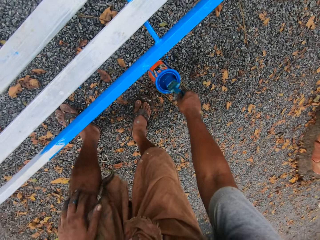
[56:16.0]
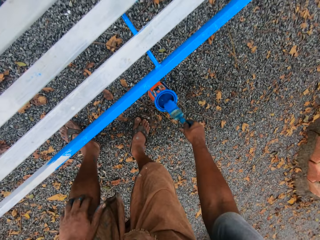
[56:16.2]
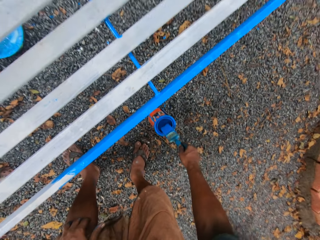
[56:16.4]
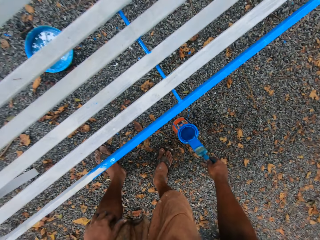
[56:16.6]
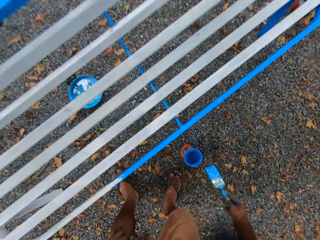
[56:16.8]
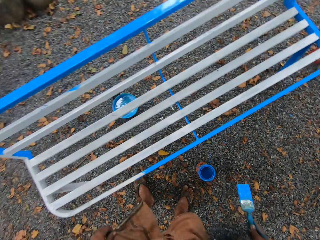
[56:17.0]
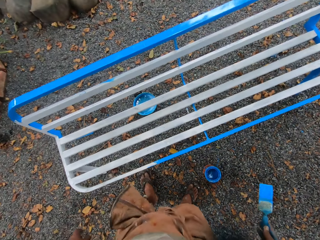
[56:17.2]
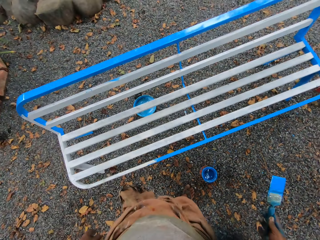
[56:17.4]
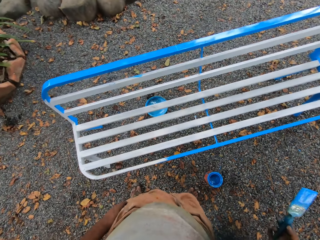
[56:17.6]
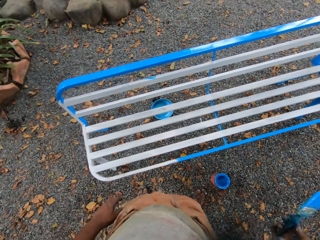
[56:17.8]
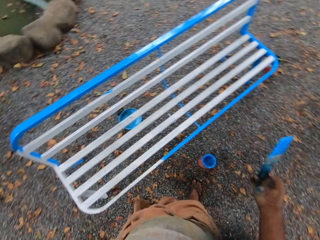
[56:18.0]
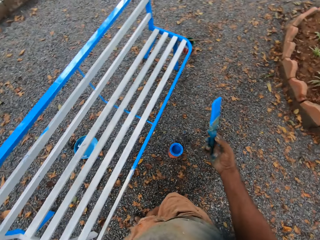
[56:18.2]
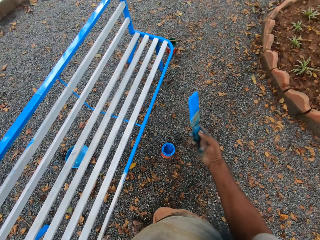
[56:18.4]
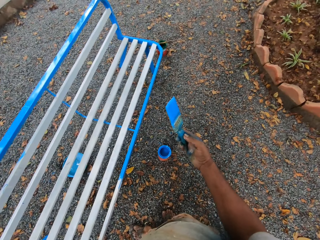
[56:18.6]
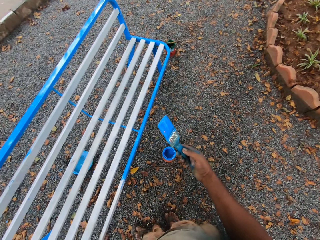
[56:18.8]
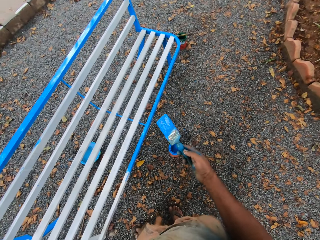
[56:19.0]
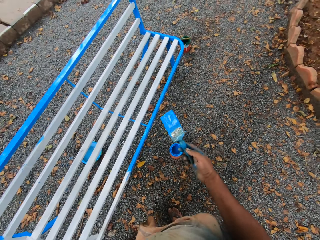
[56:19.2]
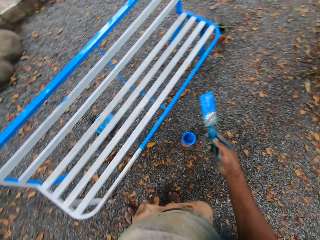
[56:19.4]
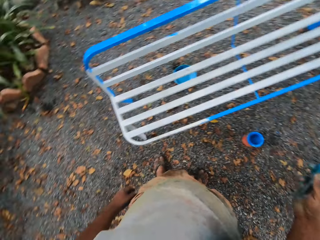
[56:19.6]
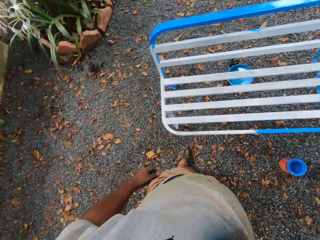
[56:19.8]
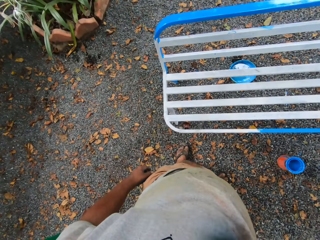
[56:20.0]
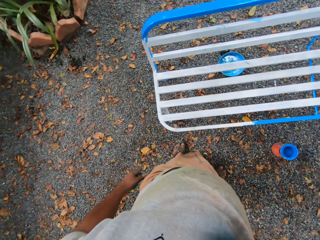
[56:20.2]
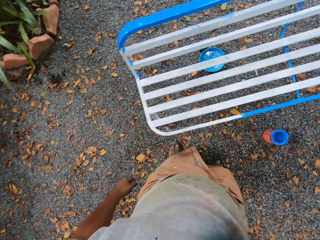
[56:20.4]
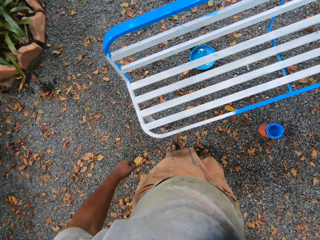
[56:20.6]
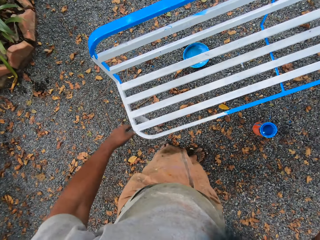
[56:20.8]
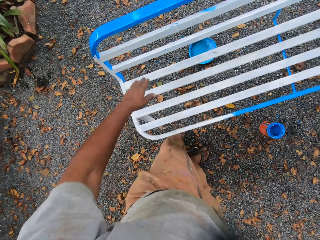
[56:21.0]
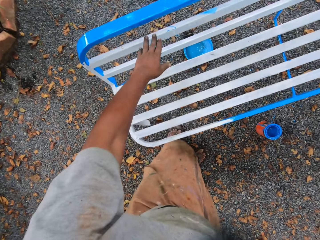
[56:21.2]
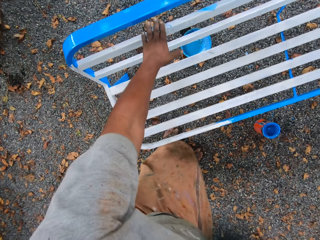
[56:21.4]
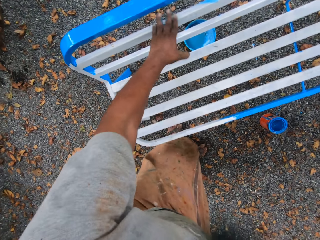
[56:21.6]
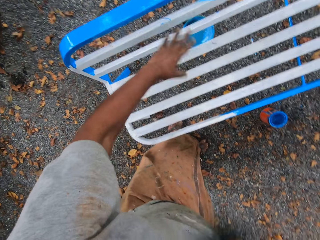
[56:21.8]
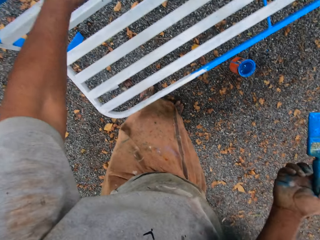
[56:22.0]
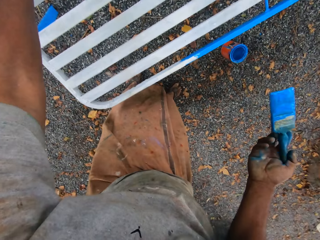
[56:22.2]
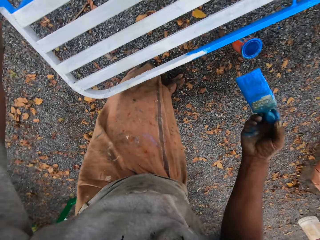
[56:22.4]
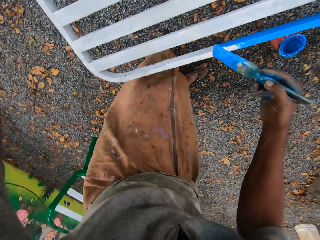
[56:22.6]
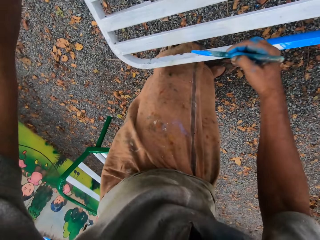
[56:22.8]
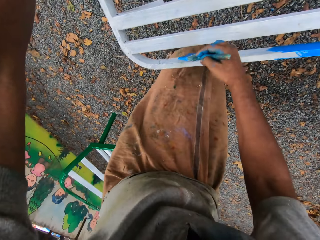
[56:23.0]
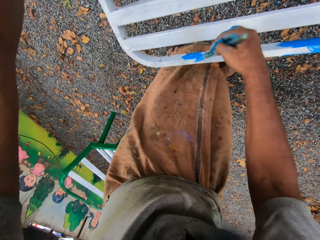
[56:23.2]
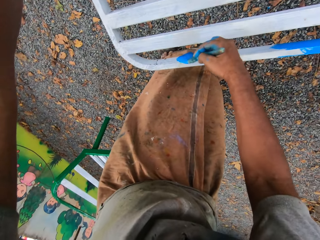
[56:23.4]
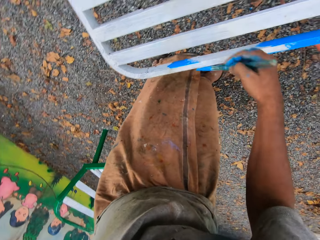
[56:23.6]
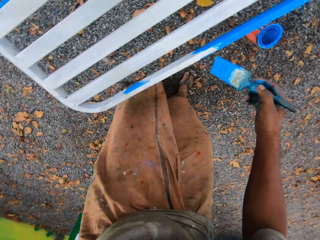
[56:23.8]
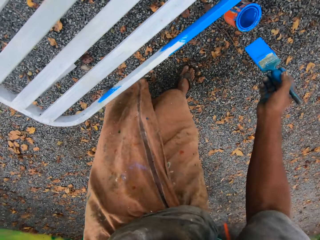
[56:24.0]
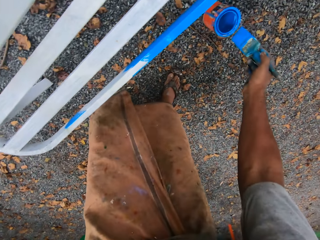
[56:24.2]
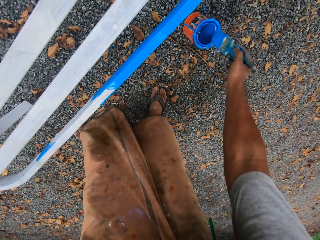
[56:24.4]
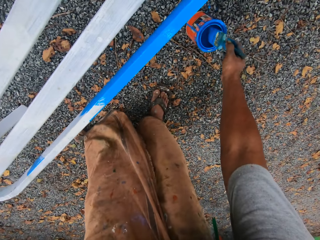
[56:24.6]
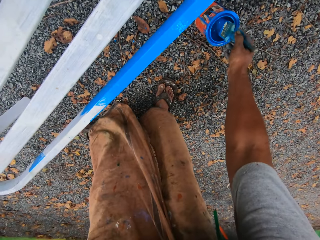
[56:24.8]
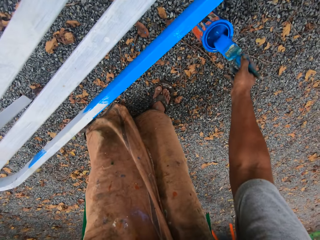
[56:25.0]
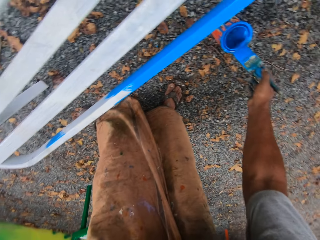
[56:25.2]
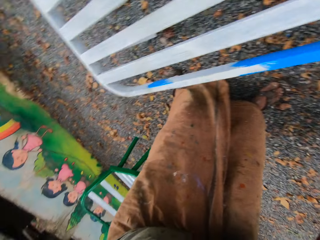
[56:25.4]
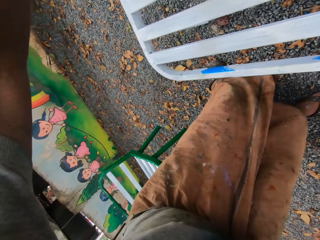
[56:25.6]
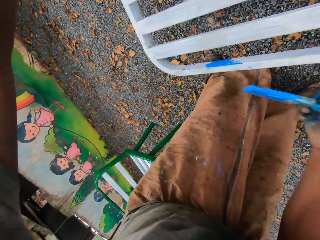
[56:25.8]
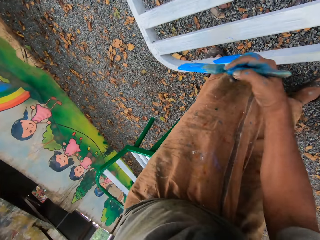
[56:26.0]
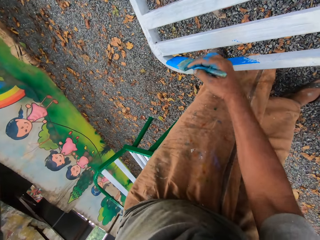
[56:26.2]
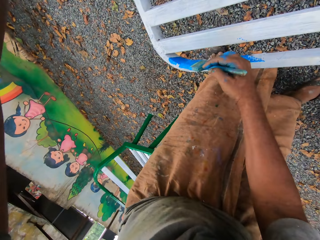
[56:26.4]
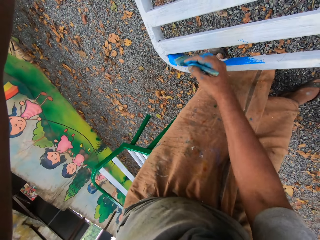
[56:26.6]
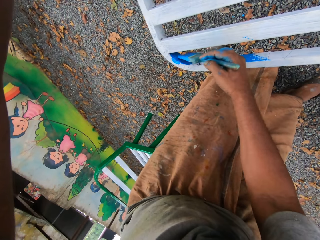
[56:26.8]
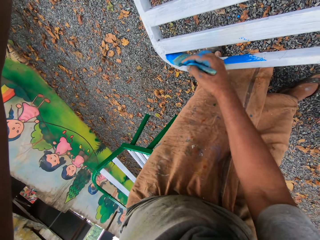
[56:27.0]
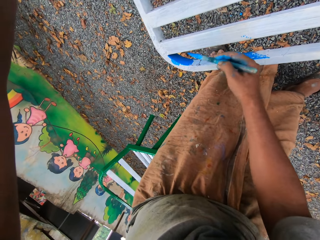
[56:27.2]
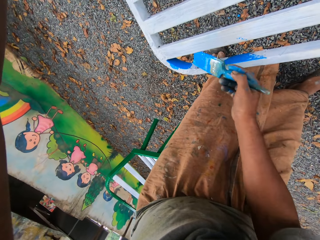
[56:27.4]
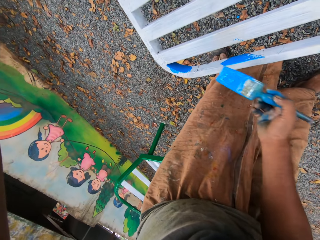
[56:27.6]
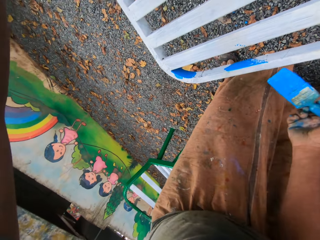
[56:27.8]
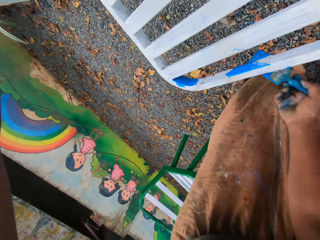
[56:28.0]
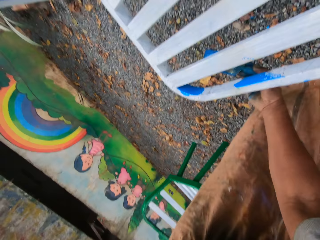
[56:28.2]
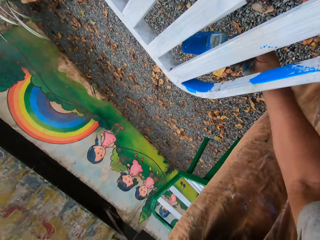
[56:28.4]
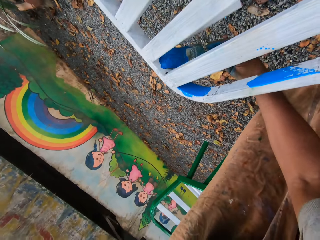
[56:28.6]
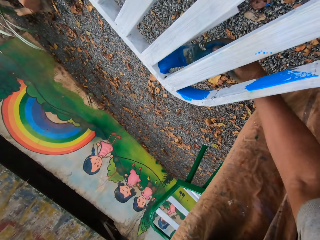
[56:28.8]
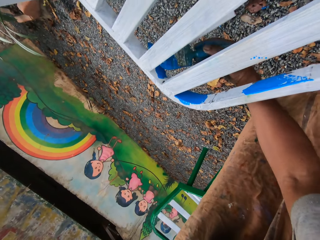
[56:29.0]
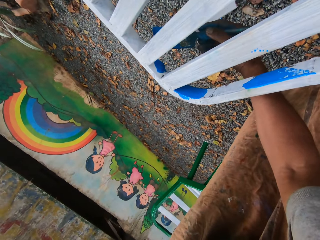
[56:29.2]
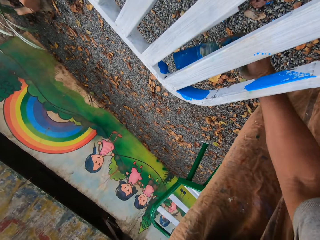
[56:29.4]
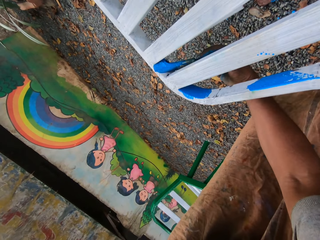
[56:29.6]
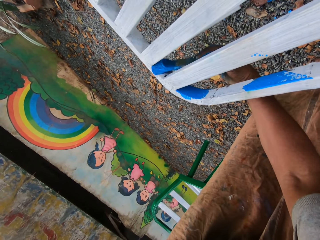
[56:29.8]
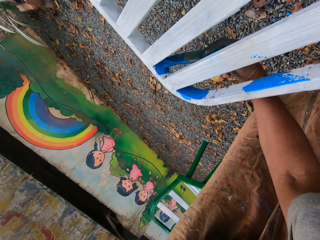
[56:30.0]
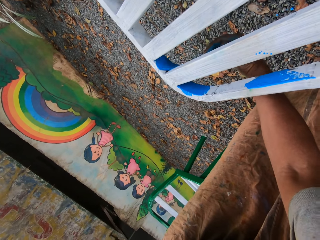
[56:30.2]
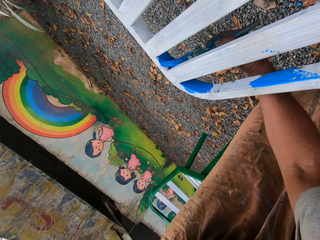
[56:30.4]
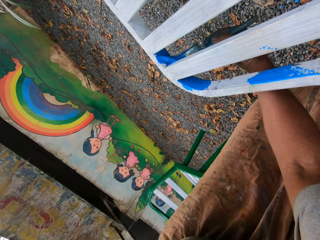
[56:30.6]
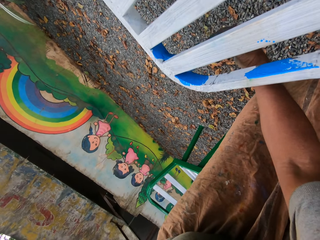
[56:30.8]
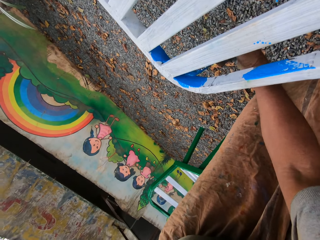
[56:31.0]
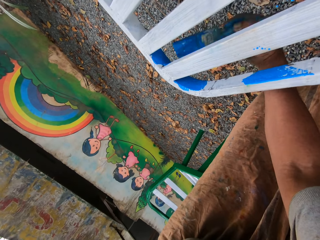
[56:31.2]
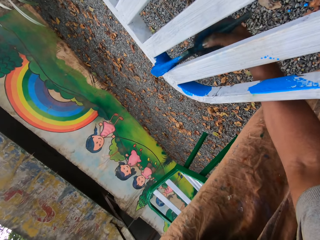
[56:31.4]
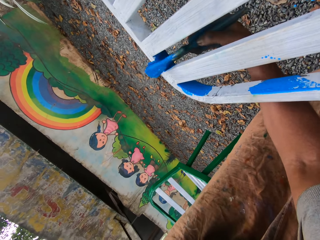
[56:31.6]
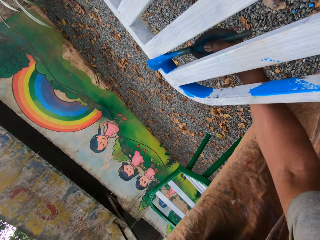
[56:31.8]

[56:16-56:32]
The camera wearer puts the painting brush in the painting can. He scoops paint with the paint brush from the paint container. He wipes the metal chair with his left hand. He paints the metal chair with the paint brush. He puts the painting brush in the painting can. He scoops paint with the paint brush from the paint container. He paints the metal chair with the paint brush.

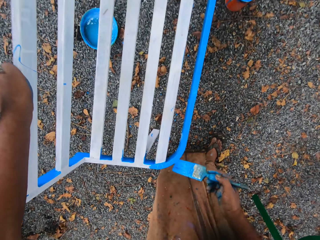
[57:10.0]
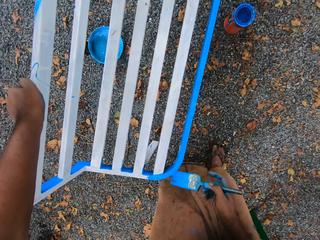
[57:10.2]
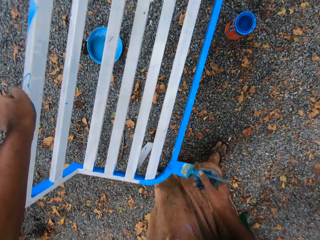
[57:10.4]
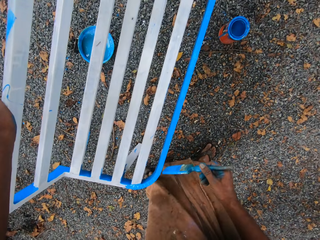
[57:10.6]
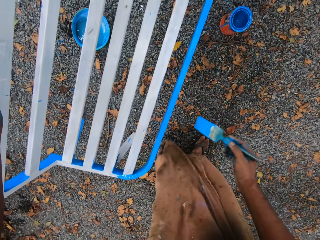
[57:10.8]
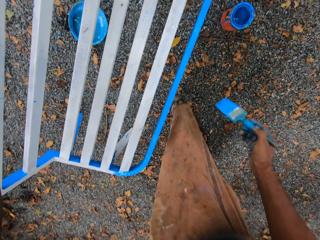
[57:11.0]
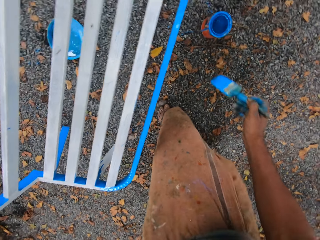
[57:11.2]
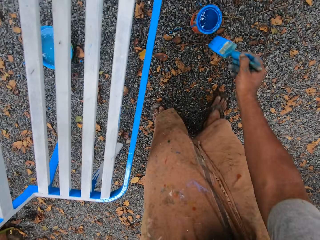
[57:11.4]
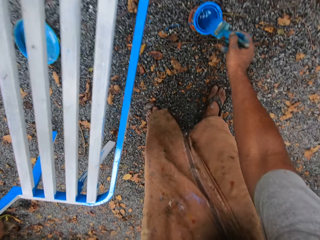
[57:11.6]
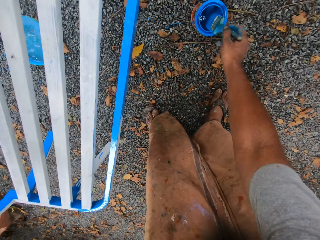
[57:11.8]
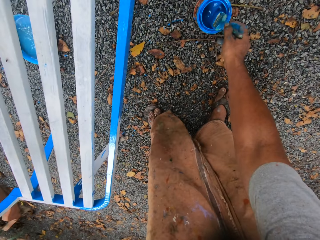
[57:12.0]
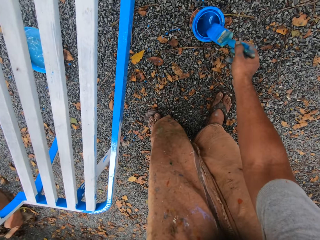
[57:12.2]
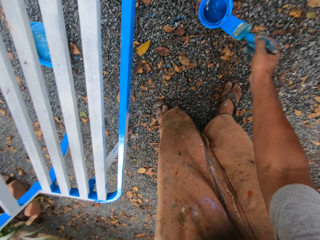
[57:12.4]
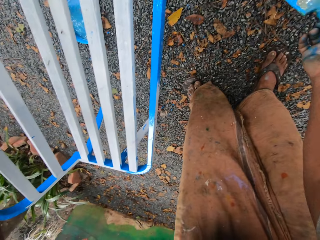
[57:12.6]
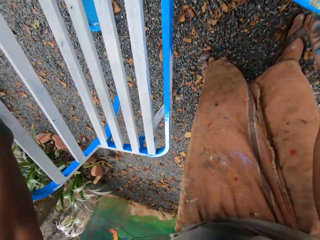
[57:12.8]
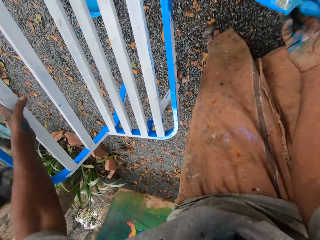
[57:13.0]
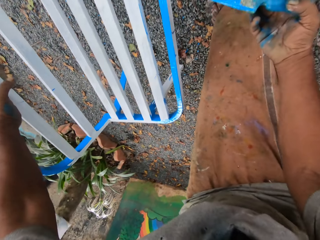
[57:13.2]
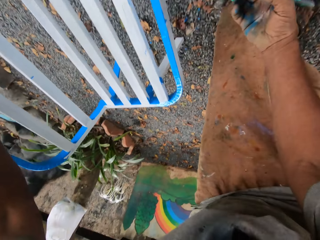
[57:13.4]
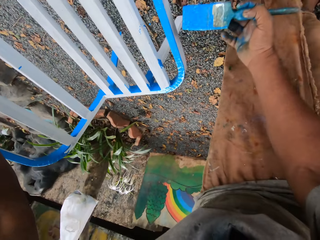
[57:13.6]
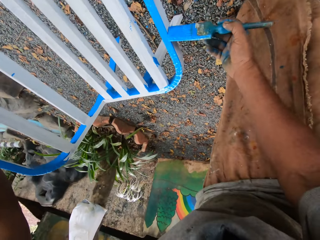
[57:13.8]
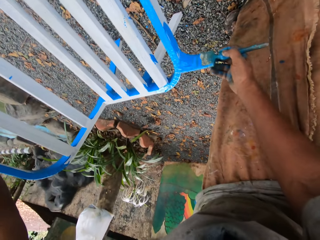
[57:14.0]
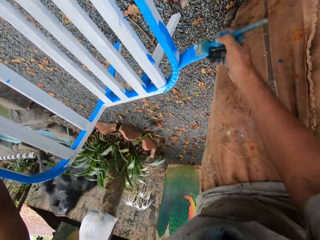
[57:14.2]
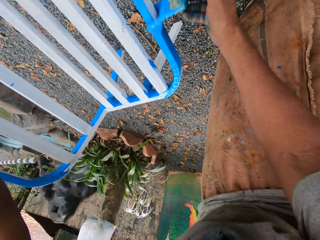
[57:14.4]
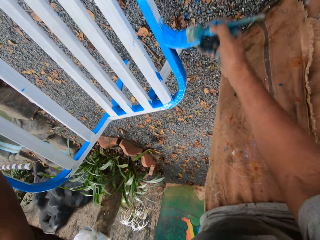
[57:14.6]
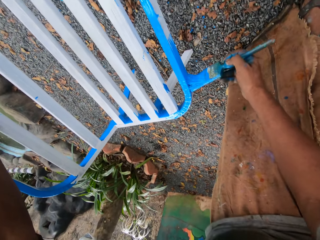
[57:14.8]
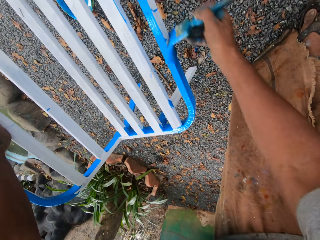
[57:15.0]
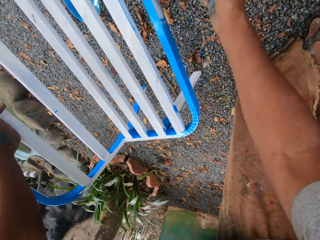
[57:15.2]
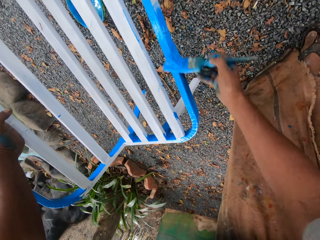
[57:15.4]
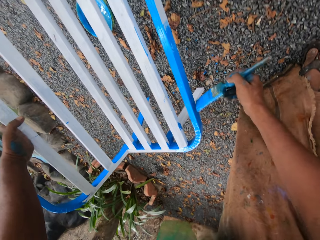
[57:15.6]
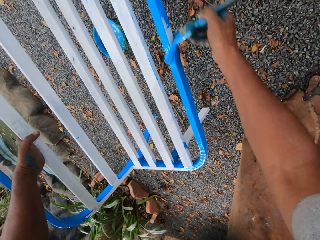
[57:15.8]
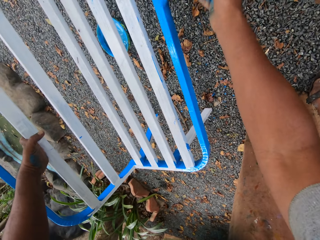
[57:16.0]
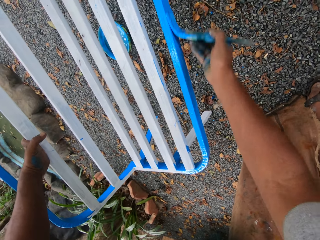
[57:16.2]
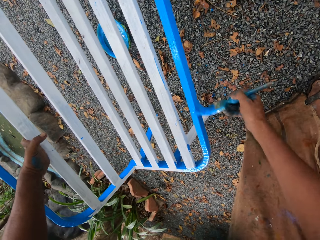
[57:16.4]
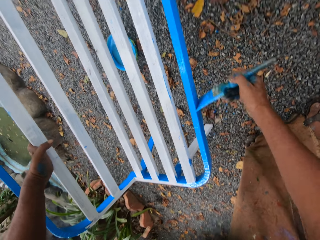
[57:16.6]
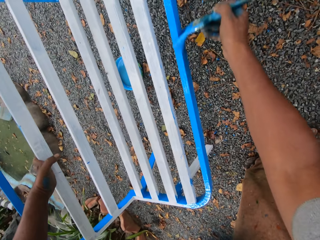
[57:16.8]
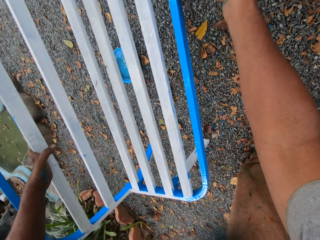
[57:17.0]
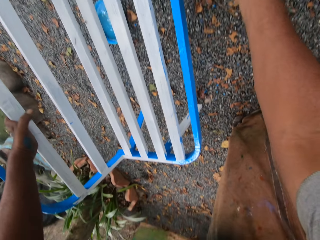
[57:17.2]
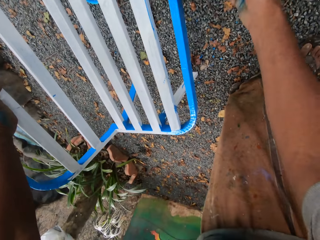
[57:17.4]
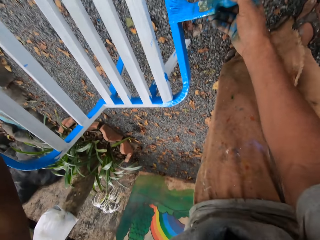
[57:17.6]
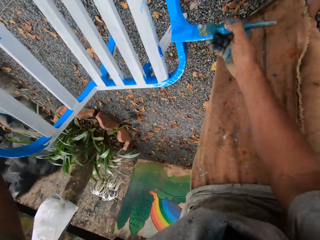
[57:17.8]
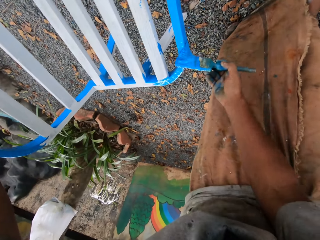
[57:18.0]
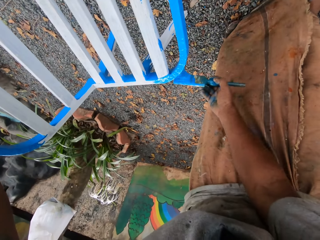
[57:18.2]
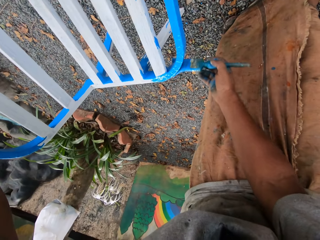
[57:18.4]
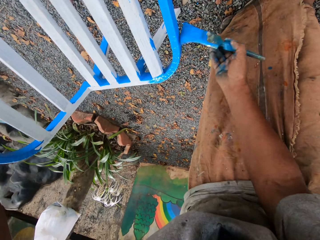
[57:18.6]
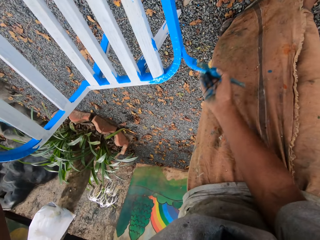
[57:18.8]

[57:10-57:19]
The camera wearer scoops paint with the paint brush from the paint container. They put the painting brush in the painting can. They paint the metal chair with the paint brush.
